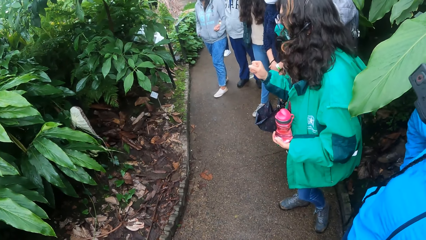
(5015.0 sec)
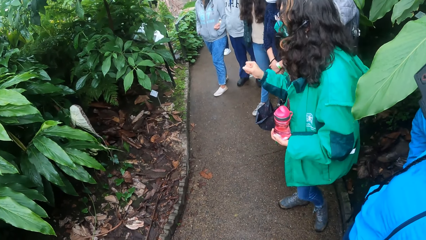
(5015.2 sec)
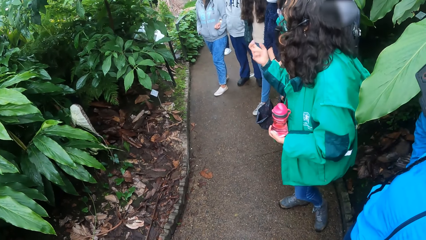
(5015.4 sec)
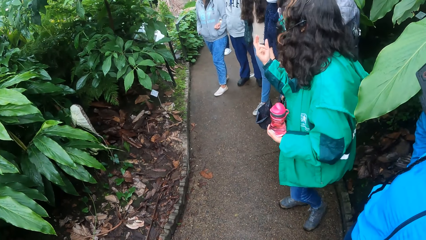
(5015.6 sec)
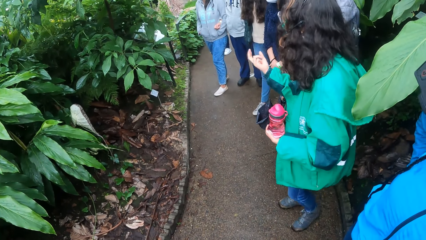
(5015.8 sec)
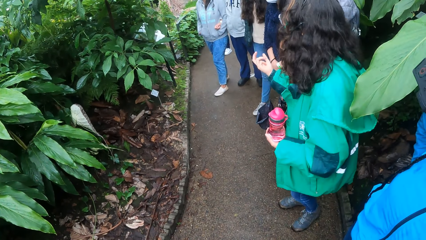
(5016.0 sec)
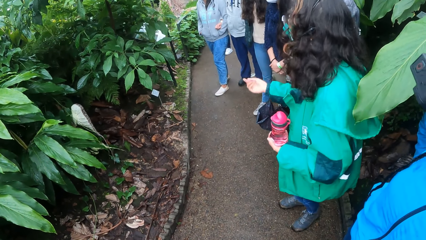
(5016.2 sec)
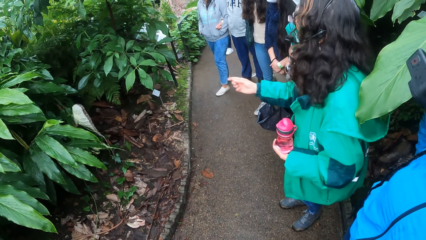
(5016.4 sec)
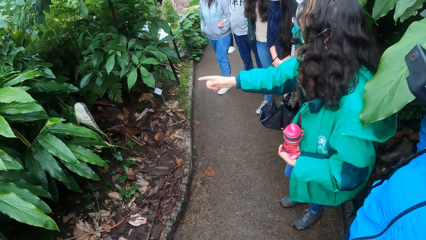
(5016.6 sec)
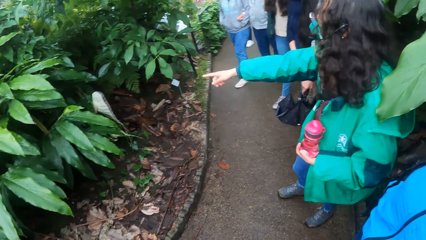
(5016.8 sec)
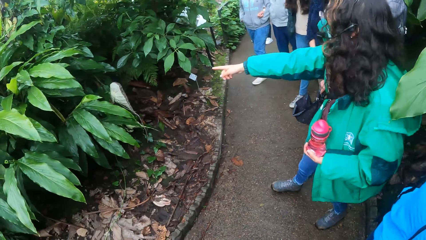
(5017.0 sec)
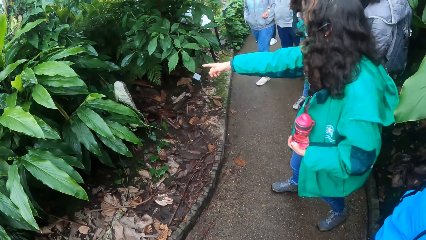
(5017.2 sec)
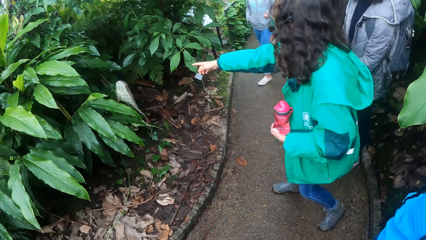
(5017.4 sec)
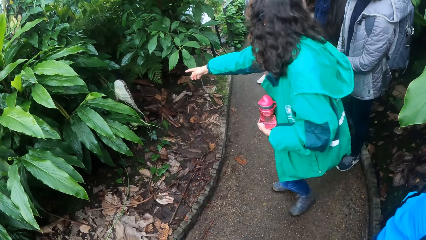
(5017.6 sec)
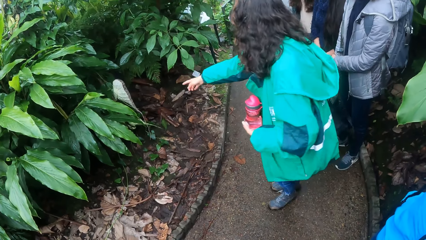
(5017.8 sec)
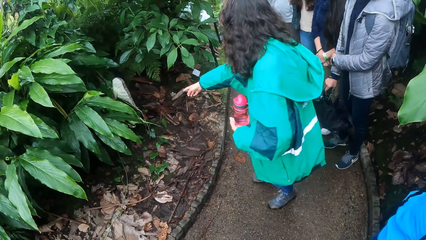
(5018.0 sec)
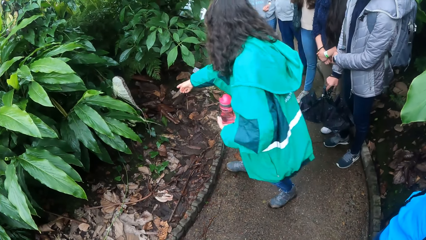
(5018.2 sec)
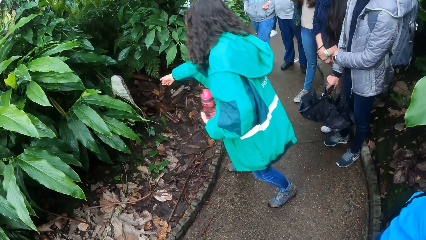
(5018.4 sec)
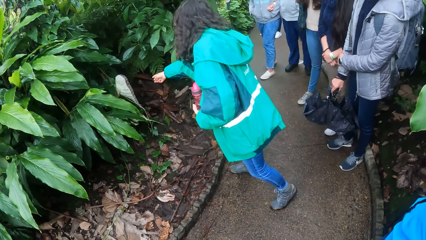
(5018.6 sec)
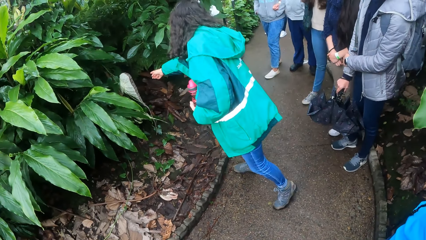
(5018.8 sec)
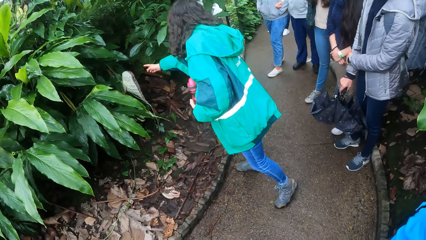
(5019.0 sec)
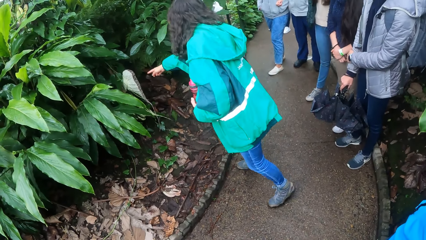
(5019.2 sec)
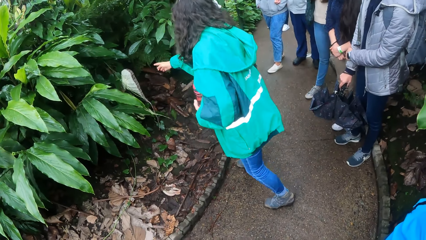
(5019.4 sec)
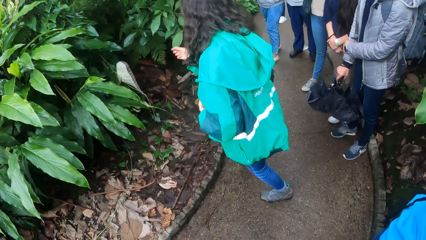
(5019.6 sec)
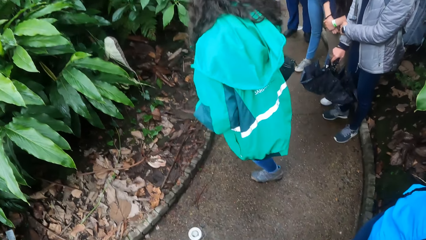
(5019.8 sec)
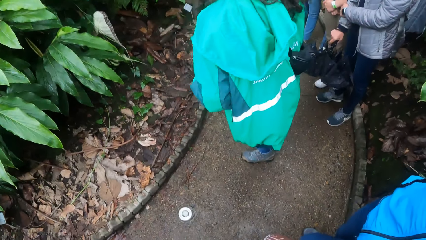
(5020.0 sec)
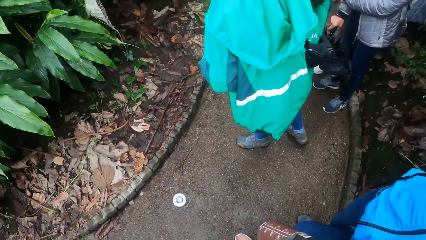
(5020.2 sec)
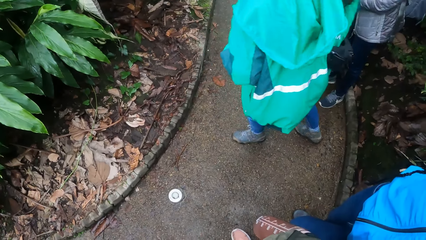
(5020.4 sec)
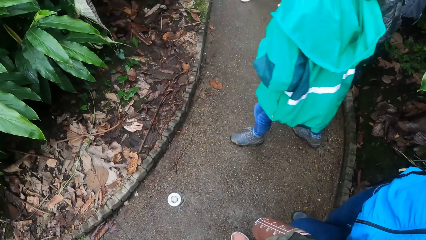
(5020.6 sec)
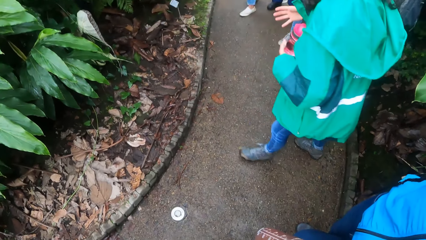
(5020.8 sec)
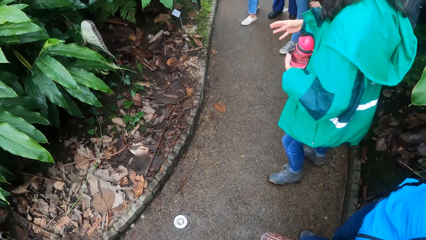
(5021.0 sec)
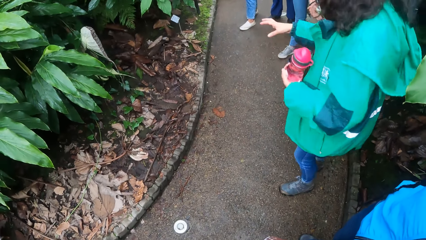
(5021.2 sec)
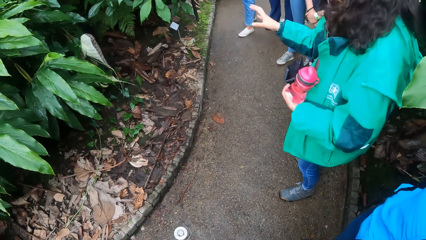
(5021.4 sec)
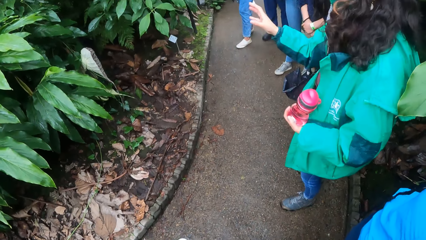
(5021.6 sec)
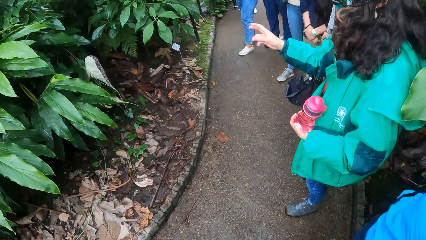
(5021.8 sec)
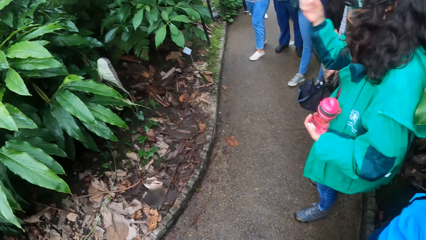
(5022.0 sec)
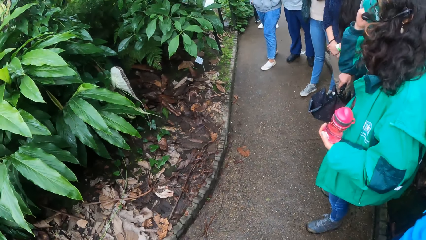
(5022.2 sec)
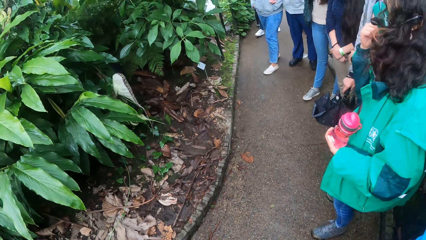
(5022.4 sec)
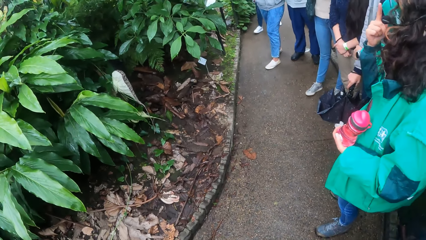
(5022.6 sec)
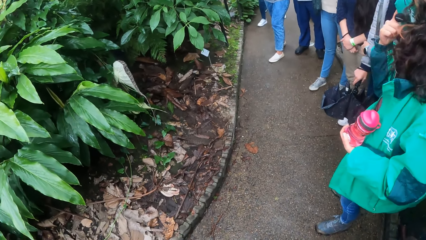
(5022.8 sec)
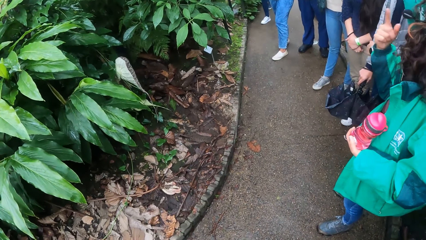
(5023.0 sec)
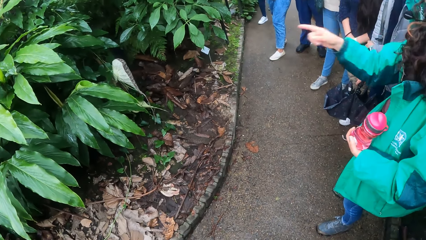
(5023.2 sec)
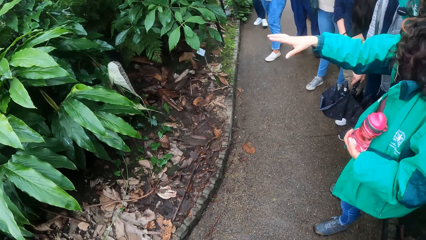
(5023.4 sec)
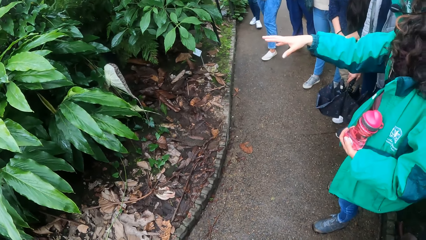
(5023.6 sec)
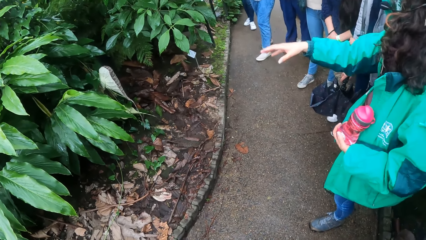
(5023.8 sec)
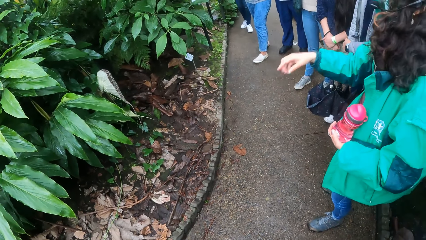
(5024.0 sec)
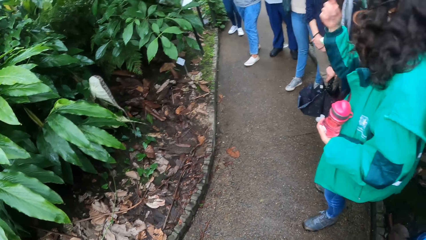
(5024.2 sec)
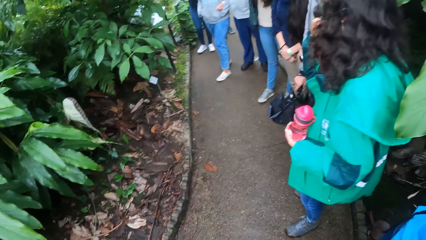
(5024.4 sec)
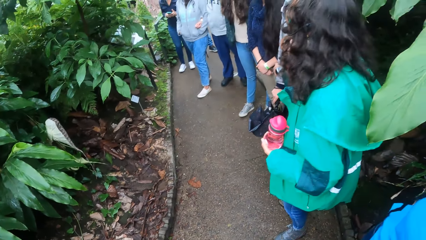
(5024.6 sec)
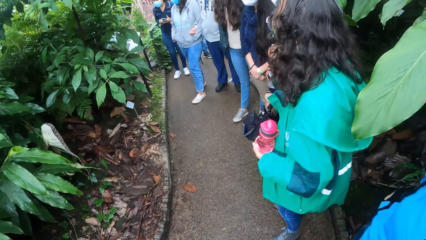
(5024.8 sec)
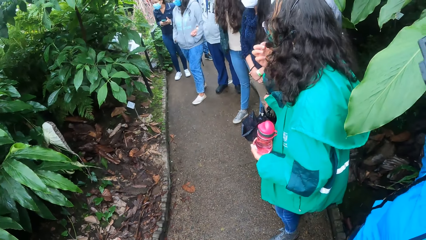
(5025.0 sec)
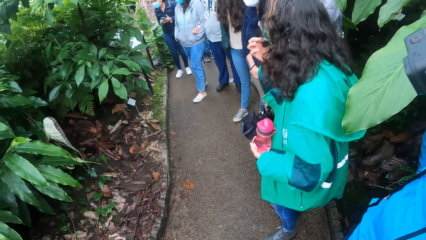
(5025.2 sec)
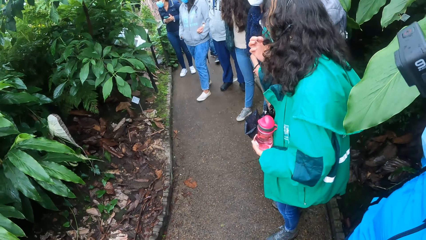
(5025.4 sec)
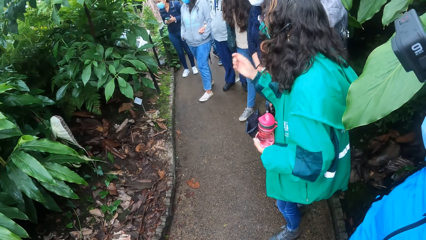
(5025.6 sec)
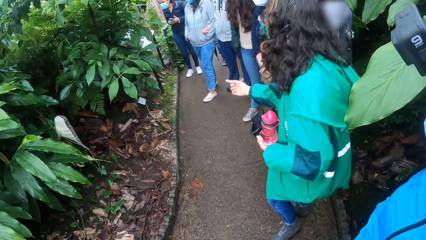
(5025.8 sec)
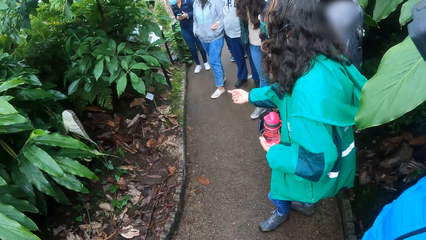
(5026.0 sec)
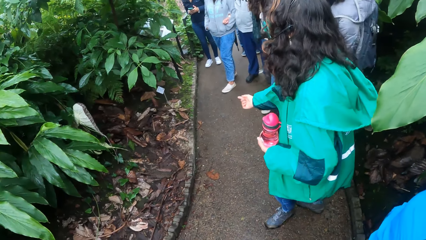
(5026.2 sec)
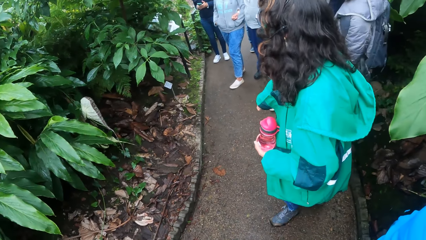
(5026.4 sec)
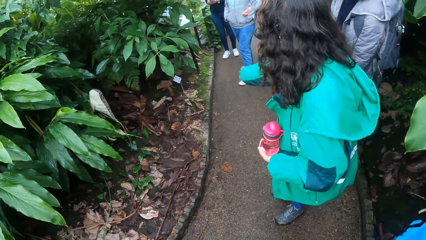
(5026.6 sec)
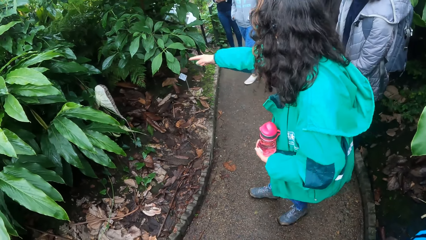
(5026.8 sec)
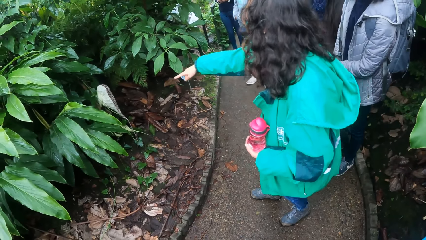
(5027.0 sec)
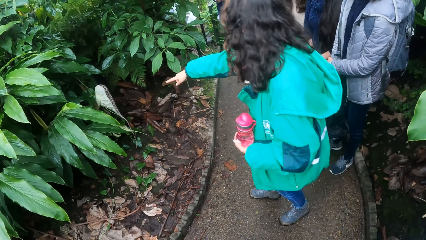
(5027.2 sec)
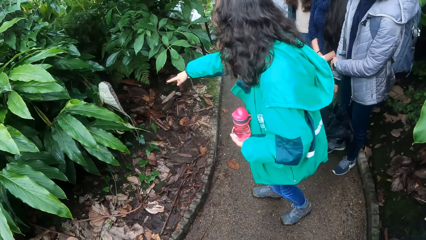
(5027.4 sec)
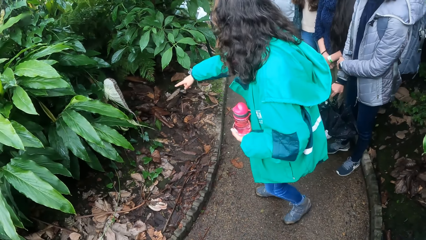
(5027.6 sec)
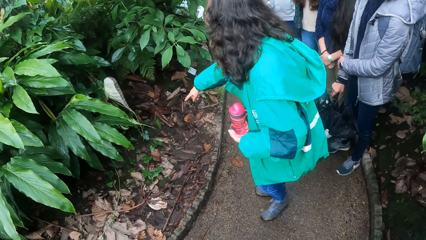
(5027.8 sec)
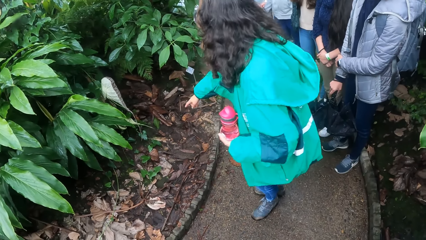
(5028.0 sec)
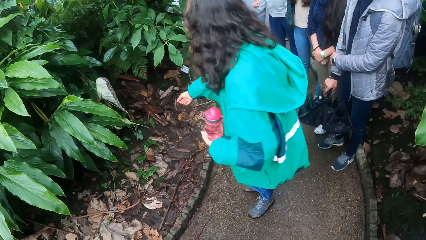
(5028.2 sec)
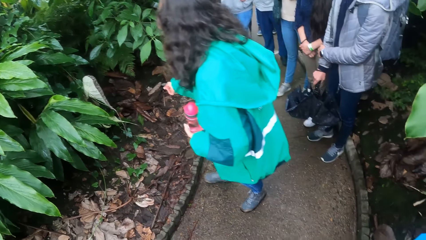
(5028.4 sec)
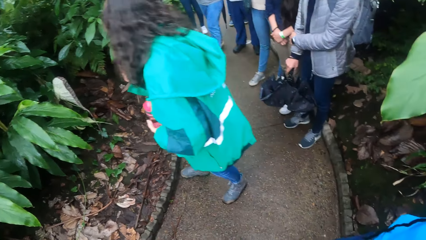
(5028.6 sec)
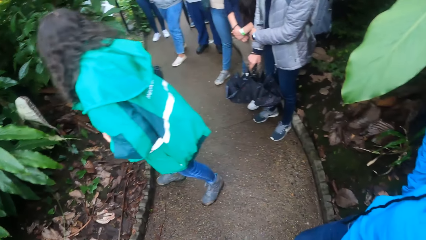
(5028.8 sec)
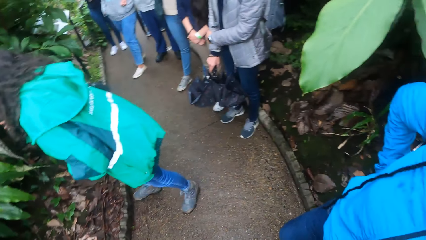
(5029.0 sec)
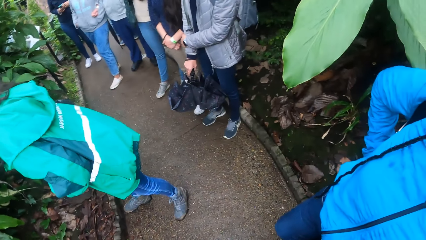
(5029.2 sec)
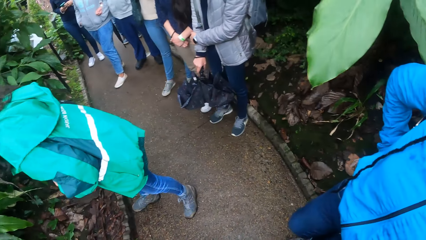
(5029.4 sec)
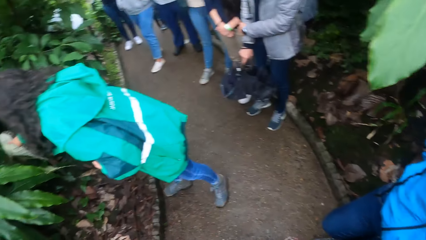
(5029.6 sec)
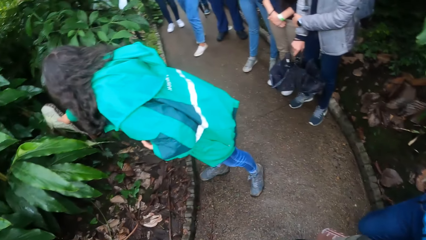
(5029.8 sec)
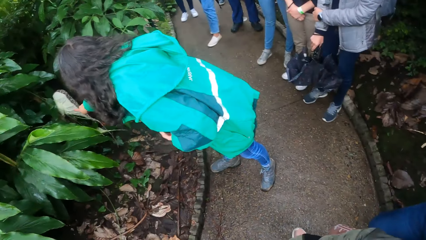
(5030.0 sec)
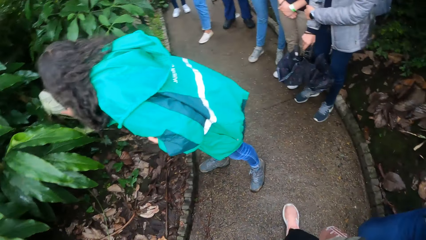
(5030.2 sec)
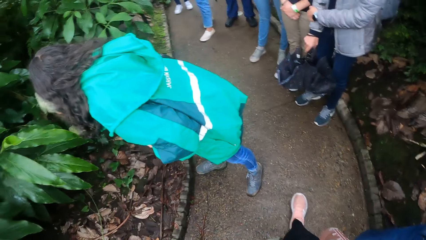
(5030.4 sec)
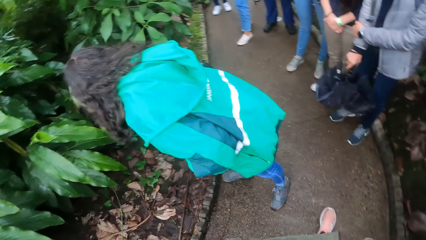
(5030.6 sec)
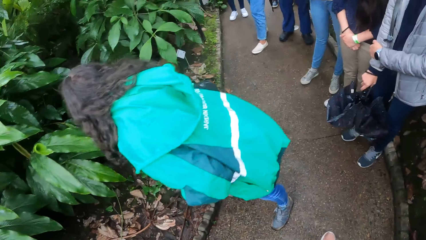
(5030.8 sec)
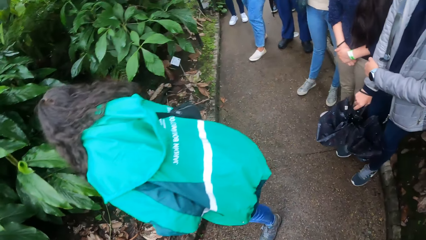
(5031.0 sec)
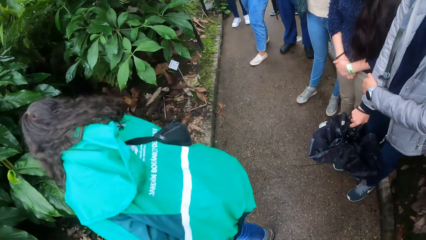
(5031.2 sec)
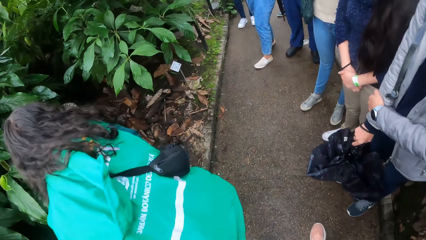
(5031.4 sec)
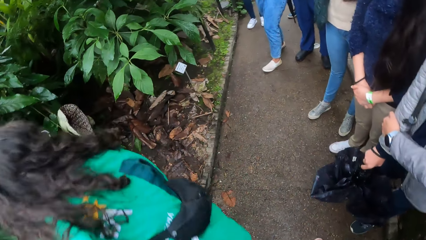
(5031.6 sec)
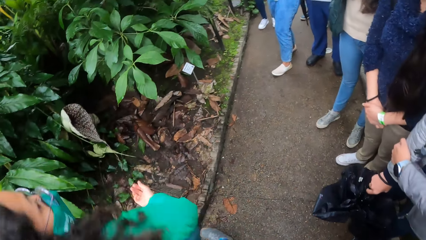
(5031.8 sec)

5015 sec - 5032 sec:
A woman points at something with her right hand. Women stand on the sidewalk. Men stand on the sidewalk. The first woman points at something with her right hand.
